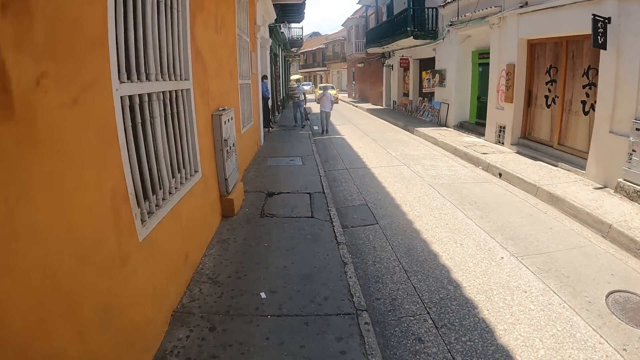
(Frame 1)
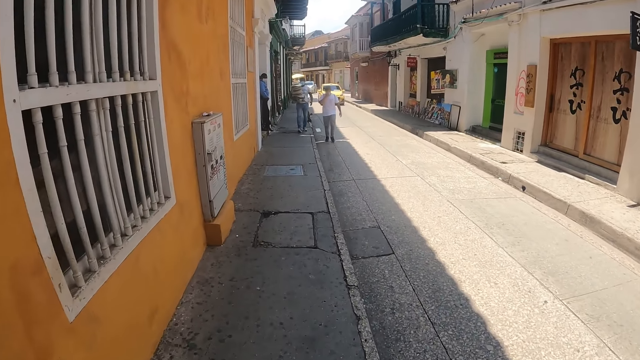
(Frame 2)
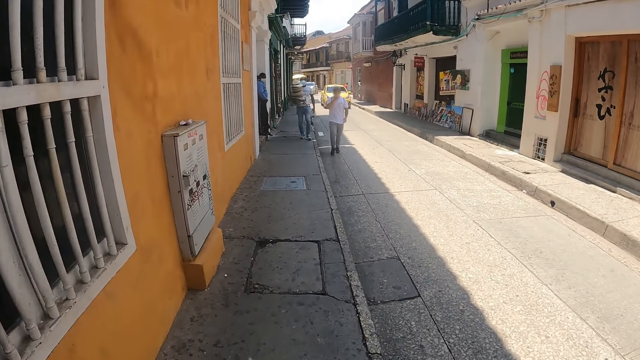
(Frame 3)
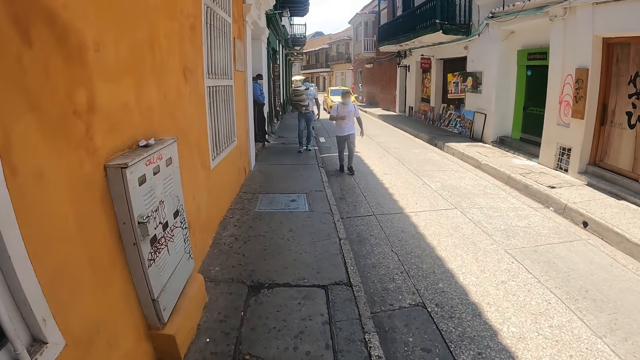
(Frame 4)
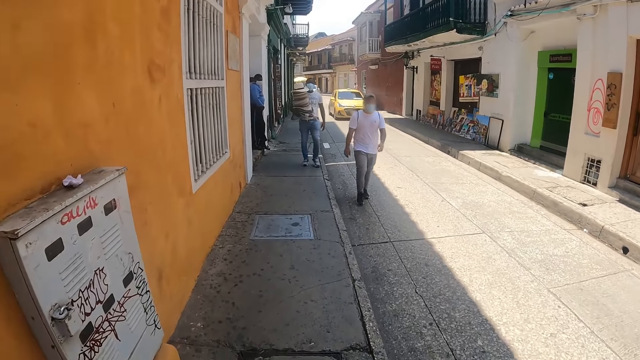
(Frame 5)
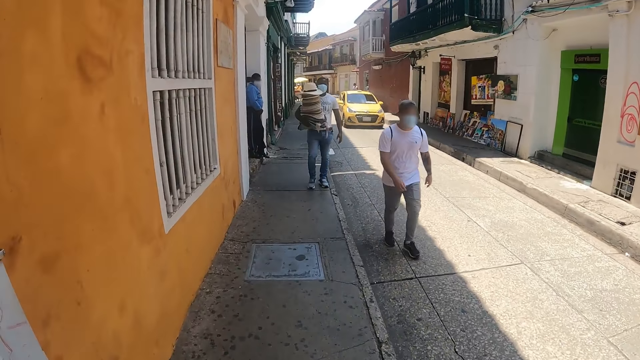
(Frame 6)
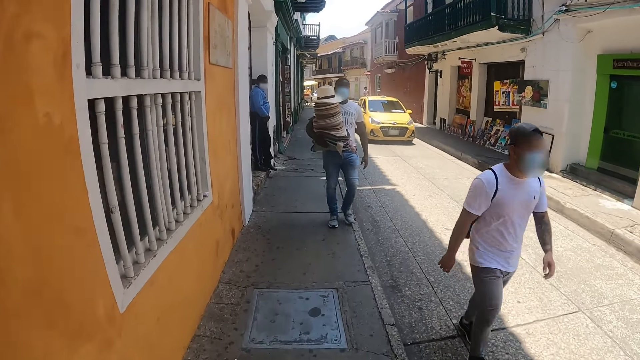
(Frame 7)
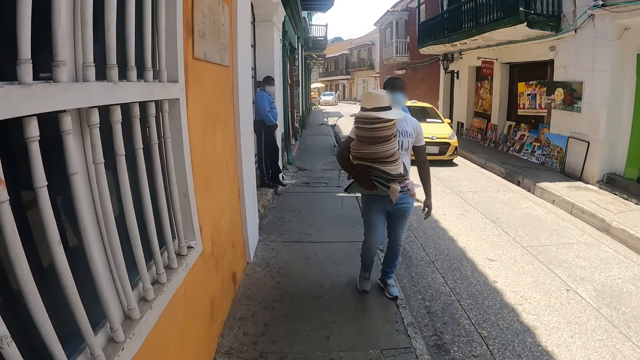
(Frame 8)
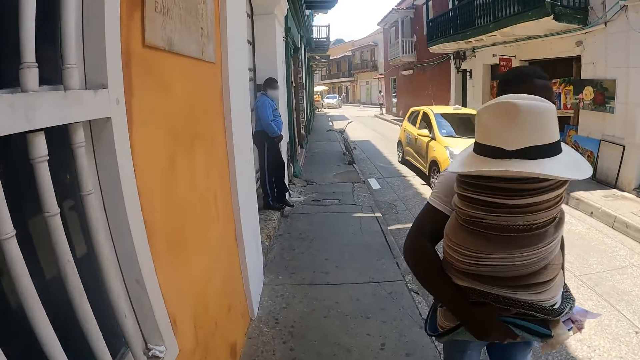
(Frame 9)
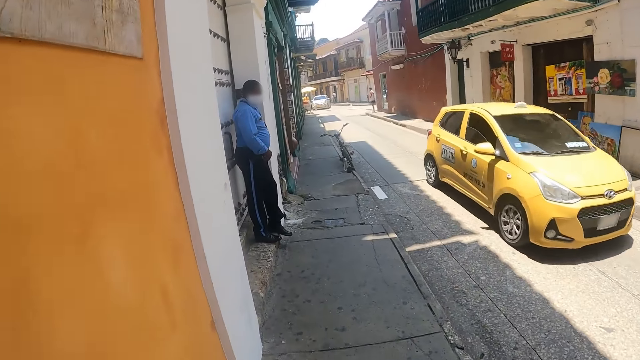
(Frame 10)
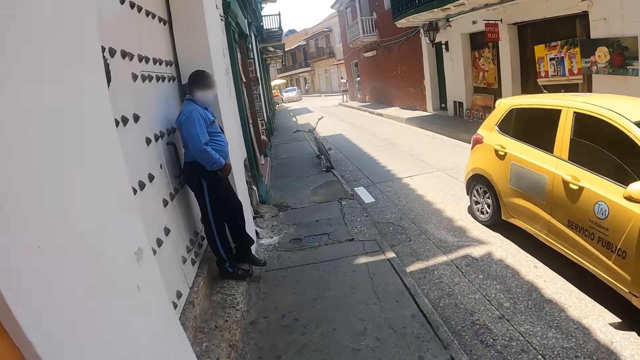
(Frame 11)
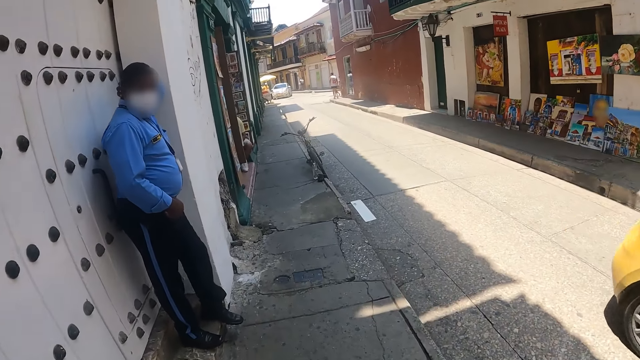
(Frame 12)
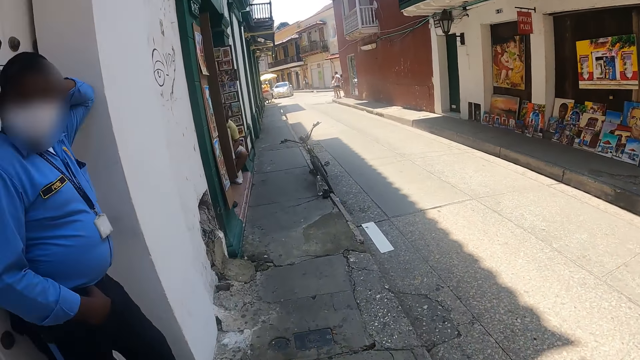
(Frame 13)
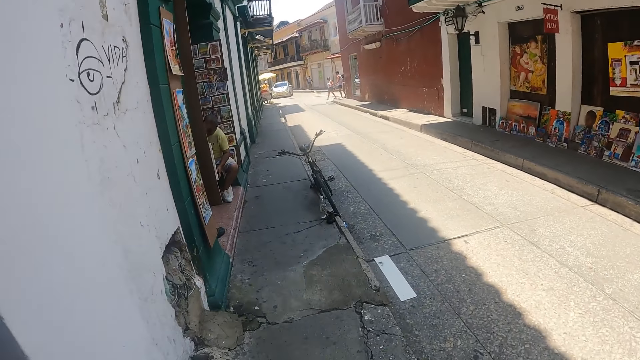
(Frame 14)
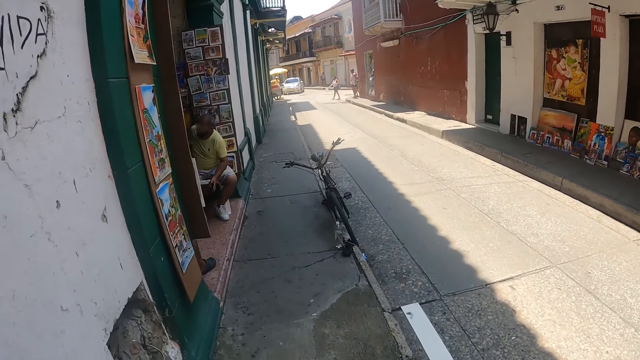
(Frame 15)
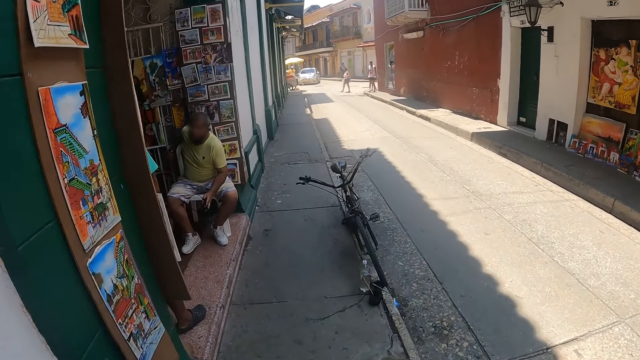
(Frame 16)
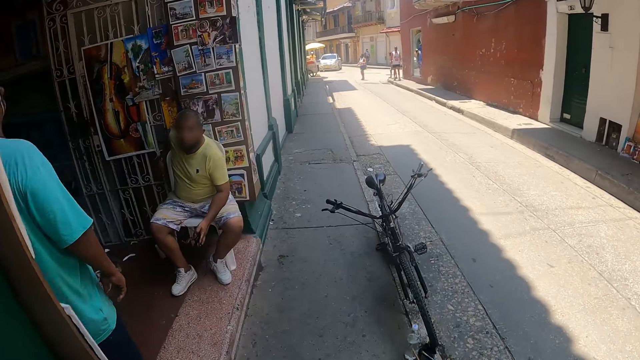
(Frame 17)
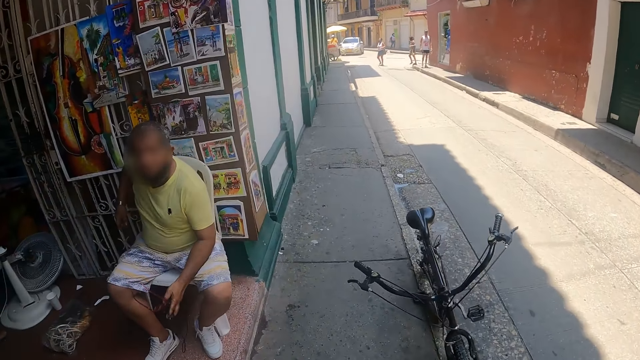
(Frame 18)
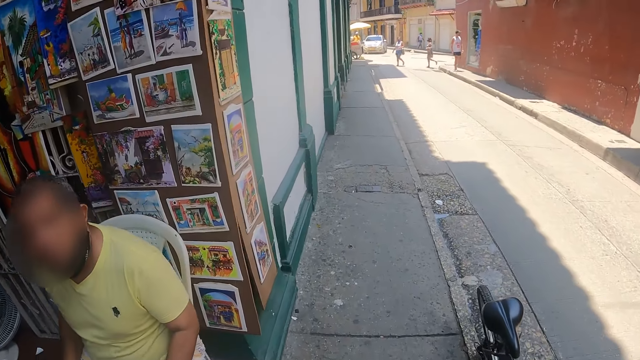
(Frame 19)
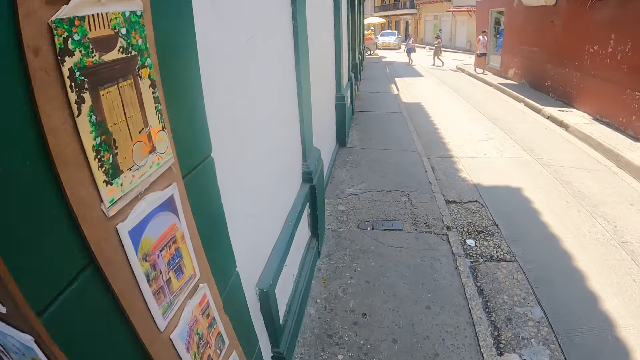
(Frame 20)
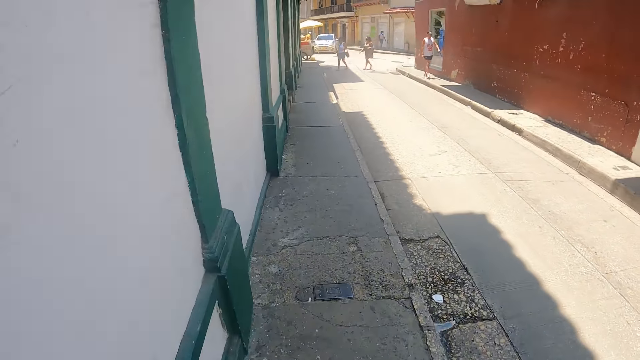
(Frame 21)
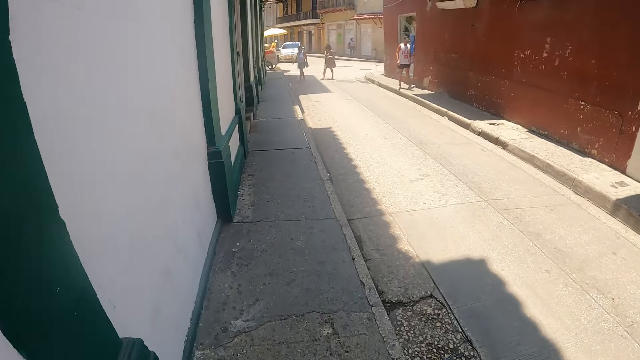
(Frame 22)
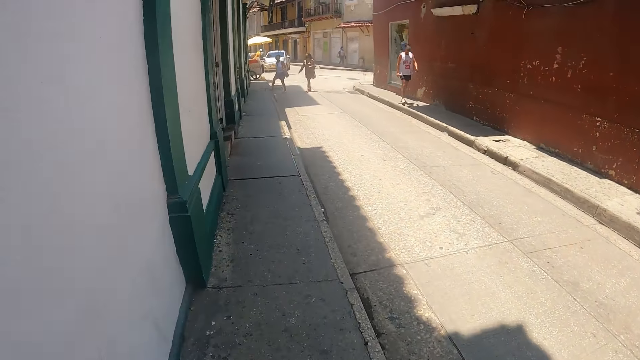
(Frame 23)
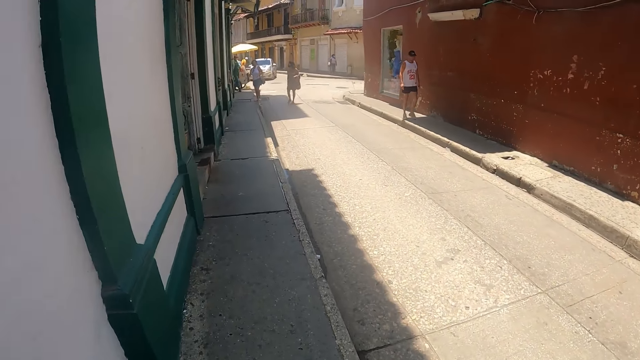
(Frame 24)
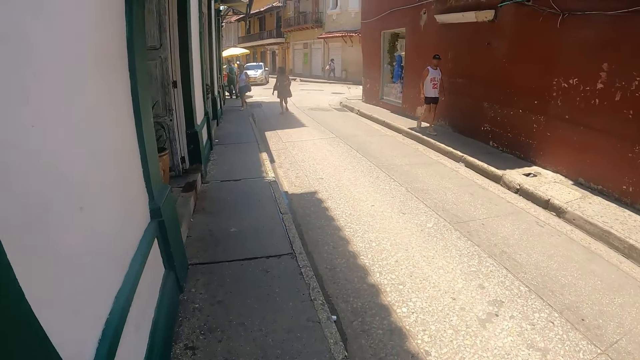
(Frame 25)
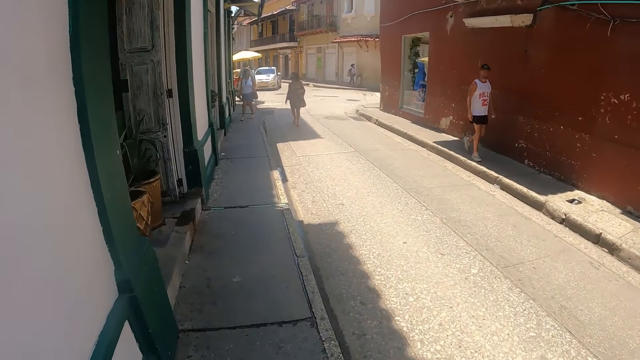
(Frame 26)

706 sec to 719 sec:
A man looks at the camera wearer. The camera wearer walks around on the road.

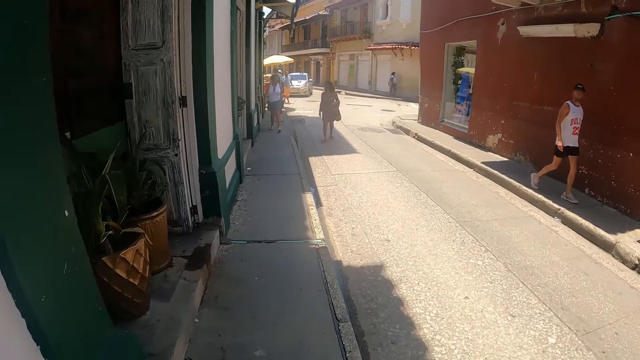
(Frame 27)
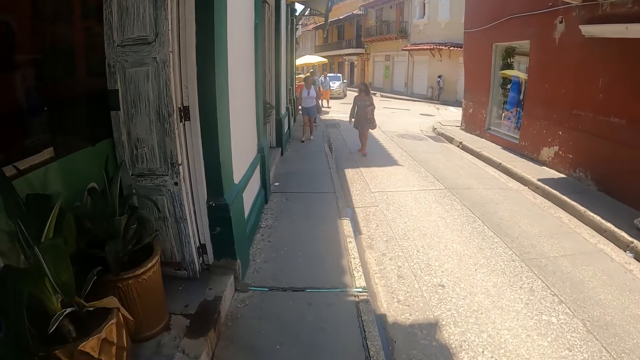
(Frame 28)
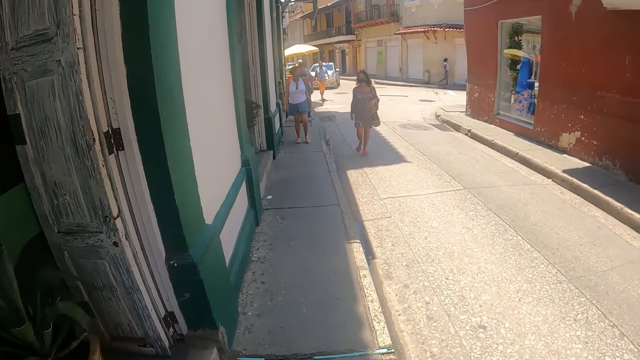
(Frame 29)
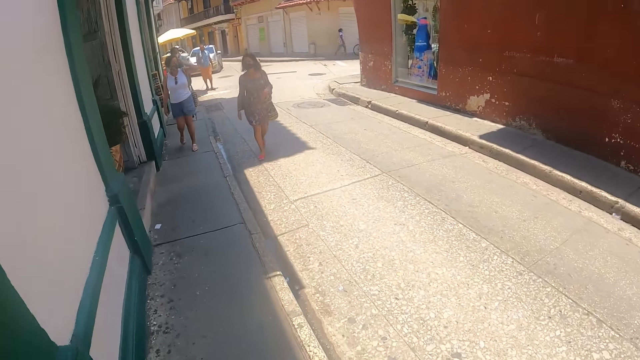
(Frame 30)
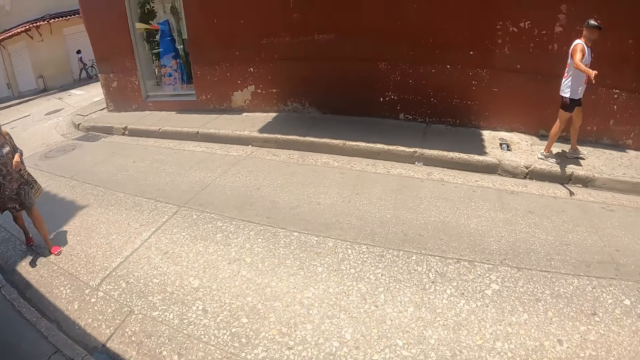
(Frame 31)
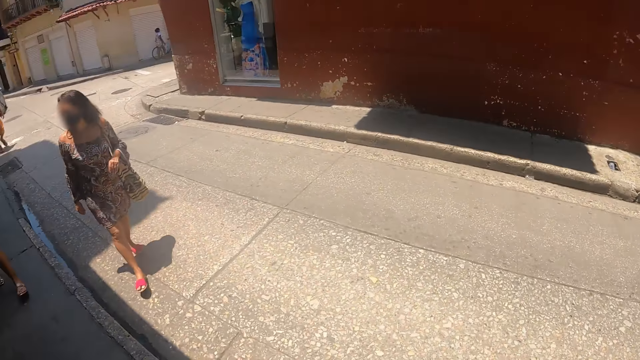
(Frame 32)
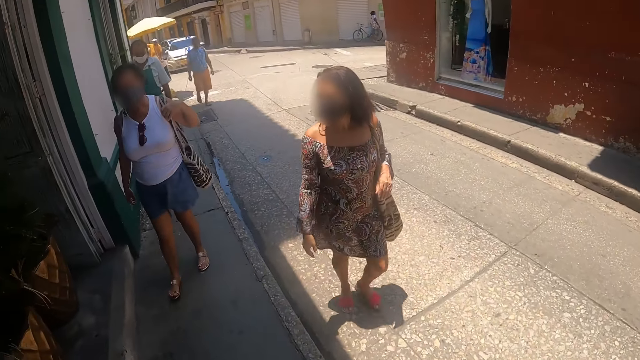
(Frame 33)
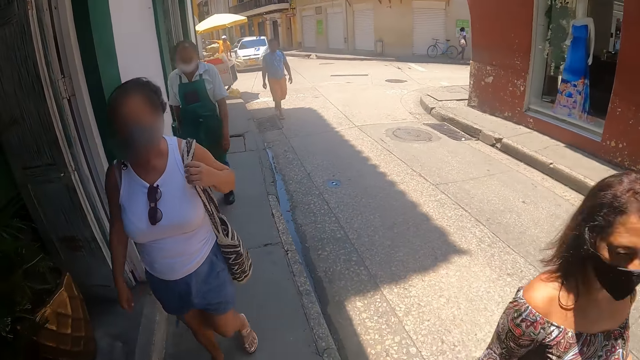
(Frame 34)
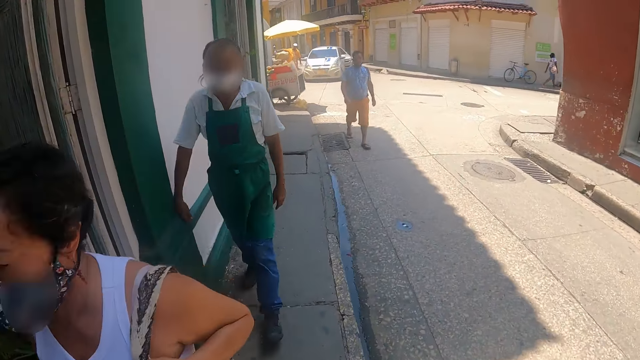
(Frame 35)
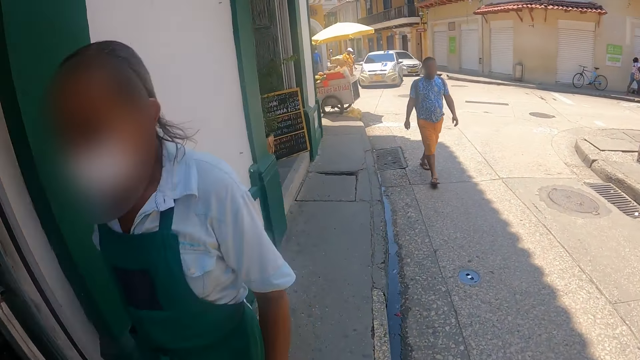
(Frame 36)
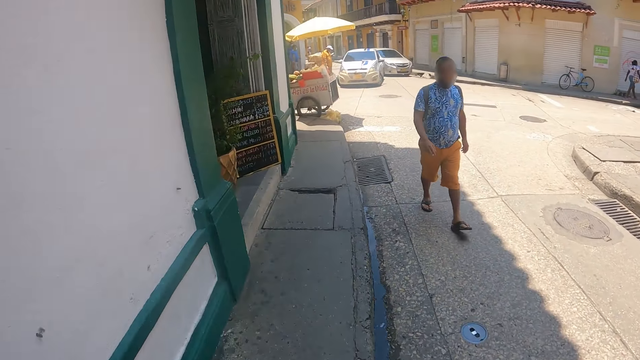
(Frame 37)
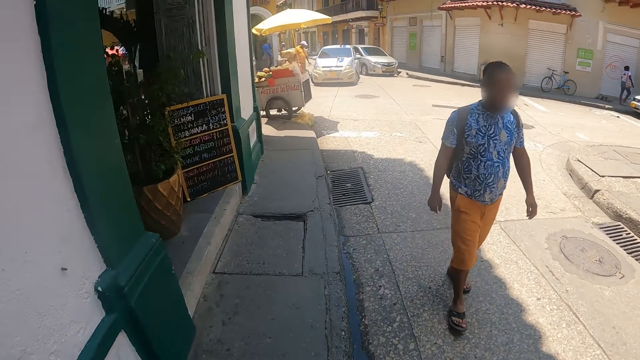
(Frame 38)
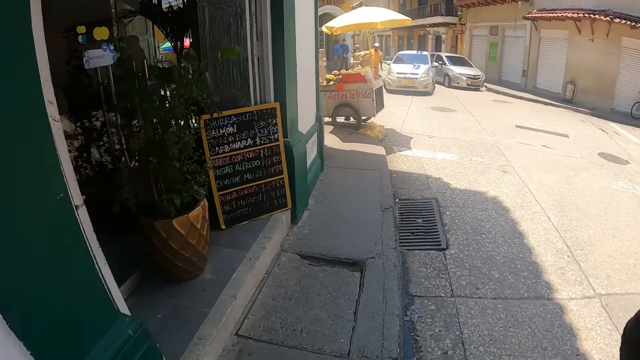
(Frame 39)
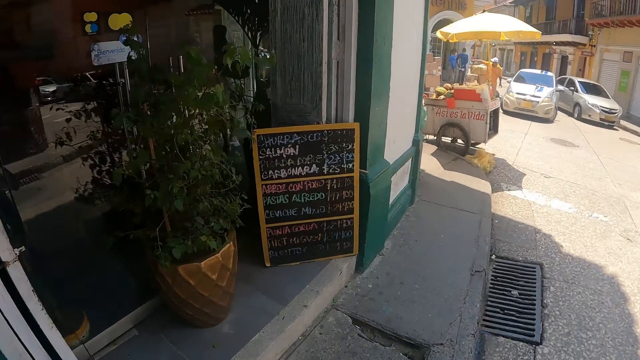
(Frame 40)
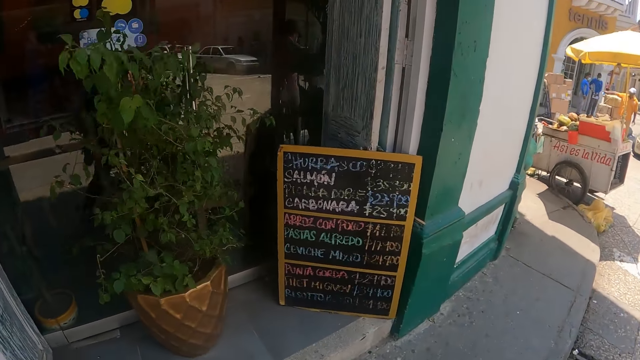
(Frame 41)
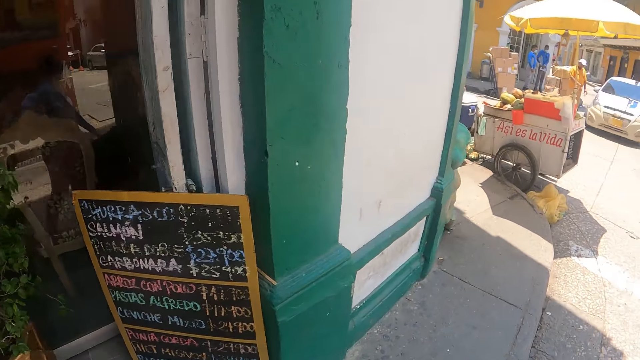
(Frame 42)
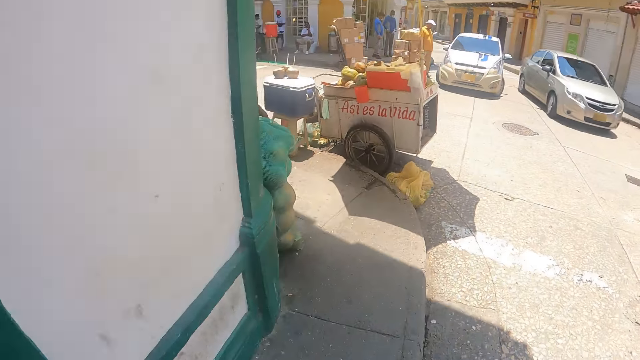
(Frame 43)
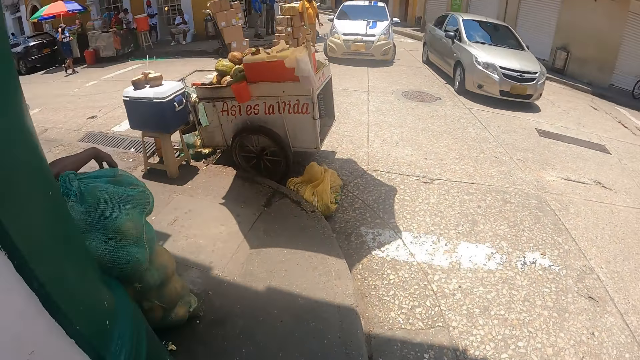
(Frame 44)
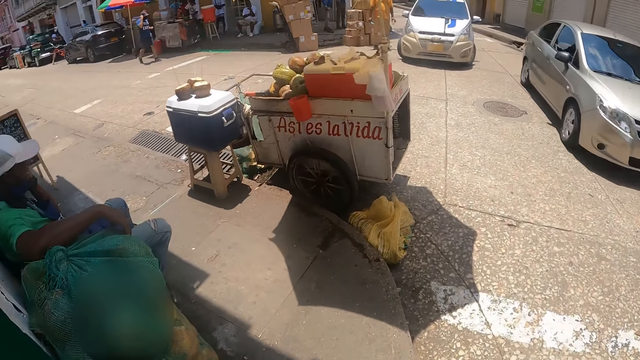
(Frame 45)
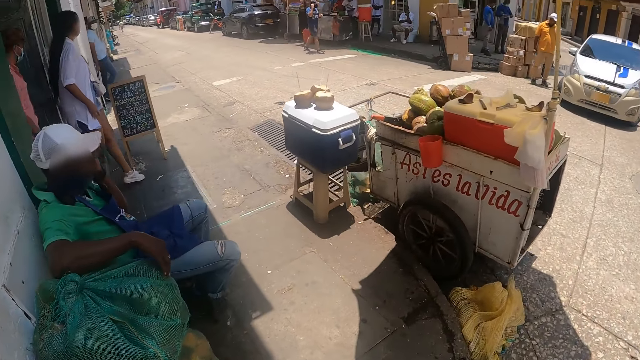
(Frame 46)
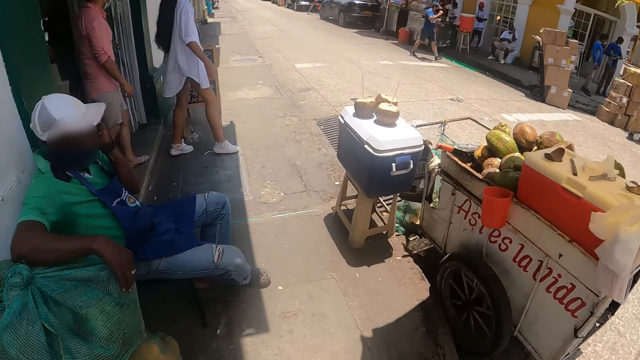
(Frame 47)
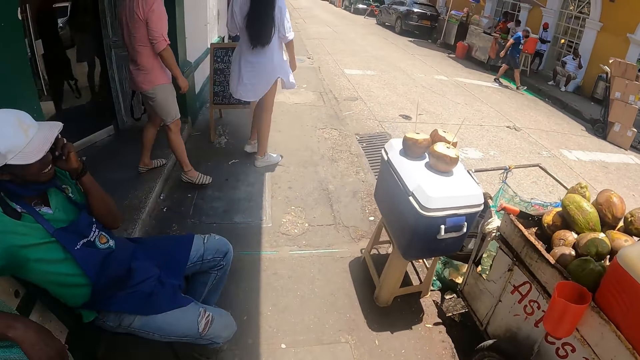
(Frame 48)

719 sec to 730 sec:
The camera wearer stares around on the road. A man waves his right hand at the camera wearer. The camera wearer stares around on the road. They walk around on the road. They stare around on the road. They walk around on the road.
